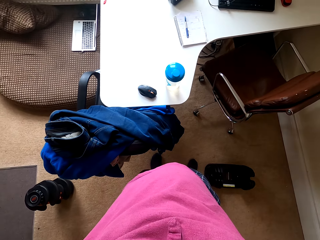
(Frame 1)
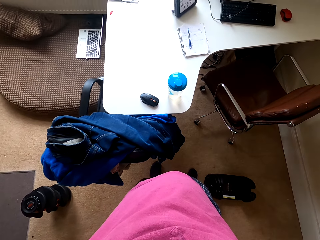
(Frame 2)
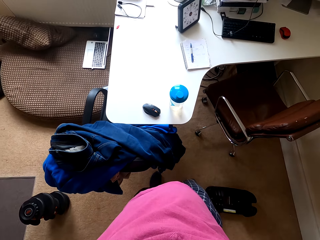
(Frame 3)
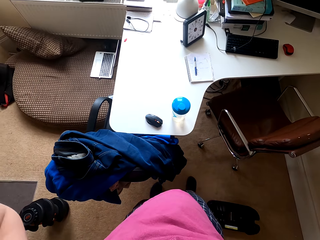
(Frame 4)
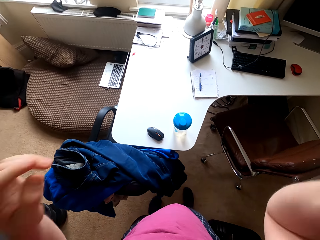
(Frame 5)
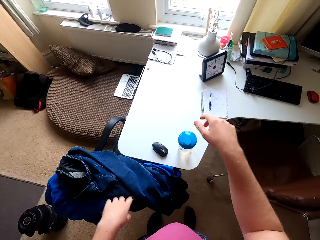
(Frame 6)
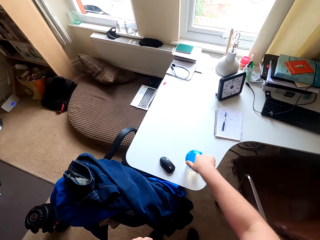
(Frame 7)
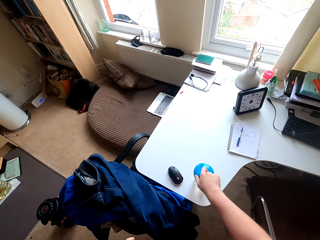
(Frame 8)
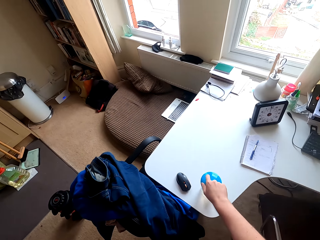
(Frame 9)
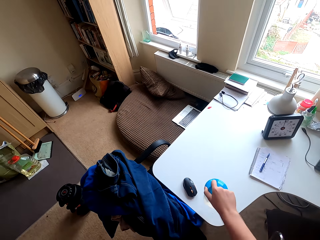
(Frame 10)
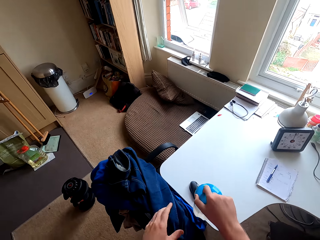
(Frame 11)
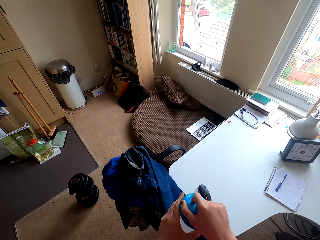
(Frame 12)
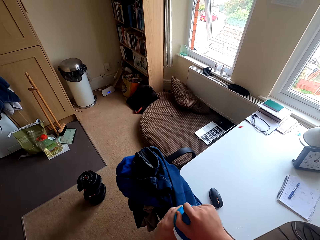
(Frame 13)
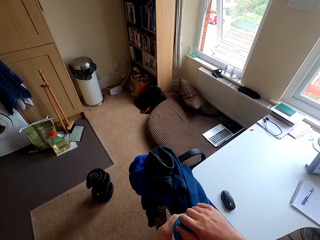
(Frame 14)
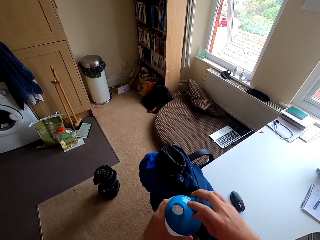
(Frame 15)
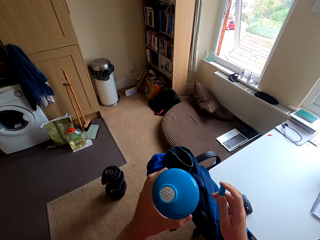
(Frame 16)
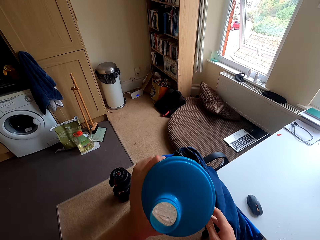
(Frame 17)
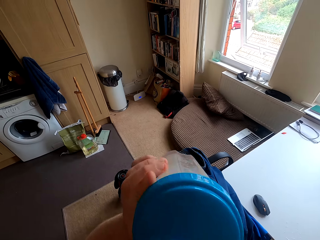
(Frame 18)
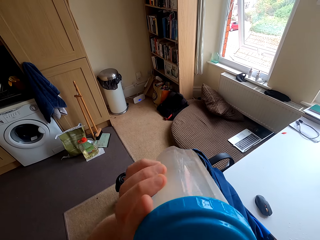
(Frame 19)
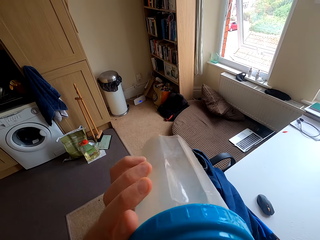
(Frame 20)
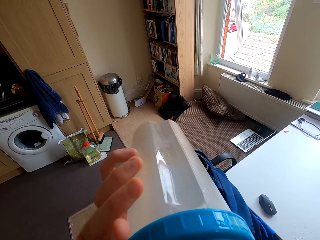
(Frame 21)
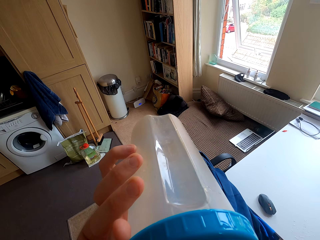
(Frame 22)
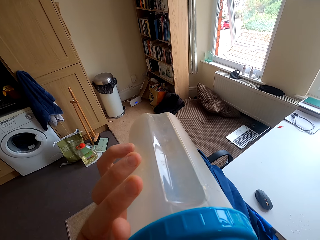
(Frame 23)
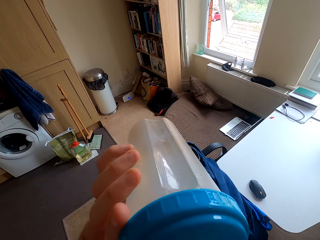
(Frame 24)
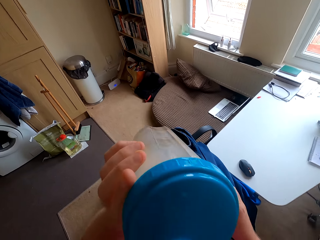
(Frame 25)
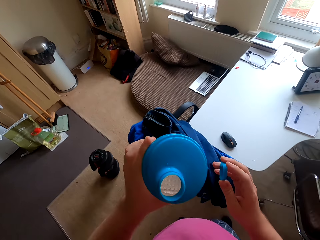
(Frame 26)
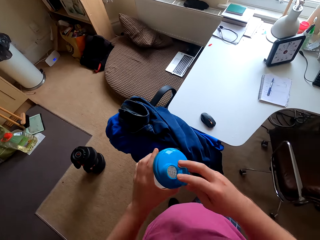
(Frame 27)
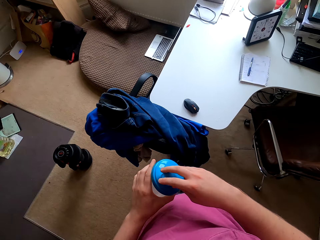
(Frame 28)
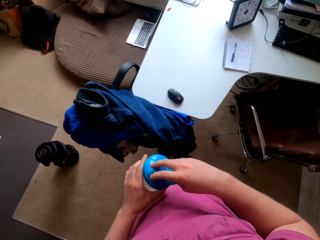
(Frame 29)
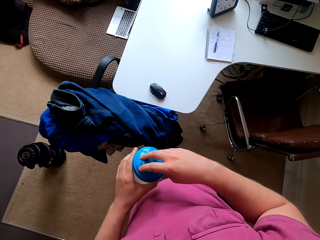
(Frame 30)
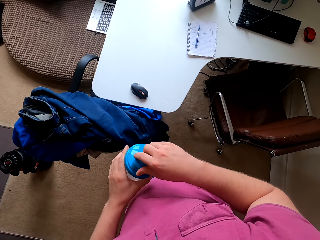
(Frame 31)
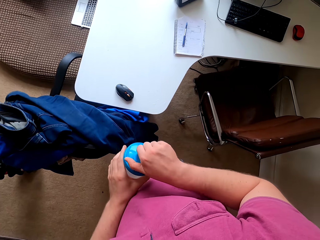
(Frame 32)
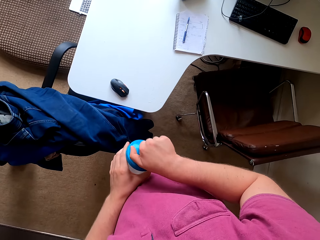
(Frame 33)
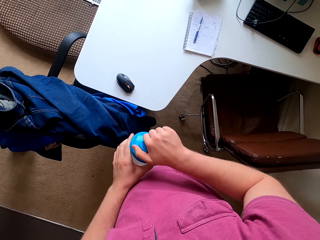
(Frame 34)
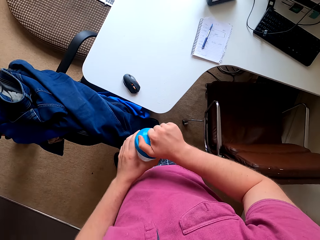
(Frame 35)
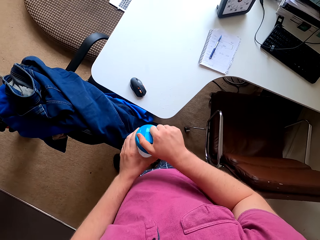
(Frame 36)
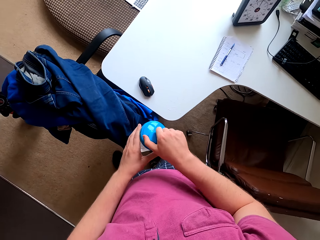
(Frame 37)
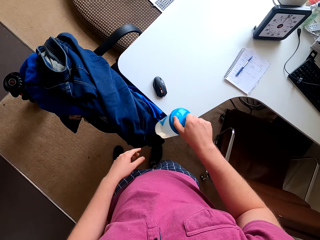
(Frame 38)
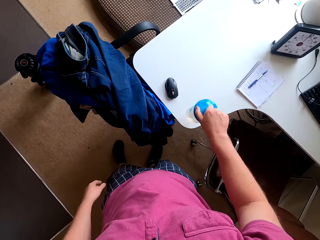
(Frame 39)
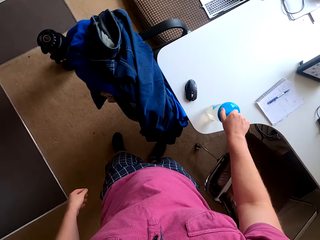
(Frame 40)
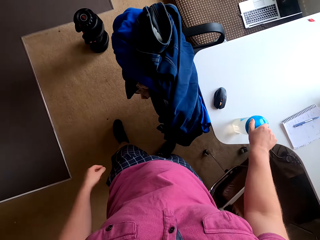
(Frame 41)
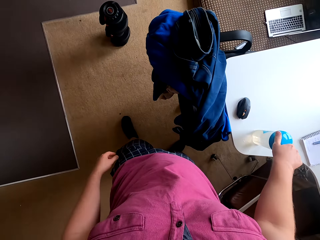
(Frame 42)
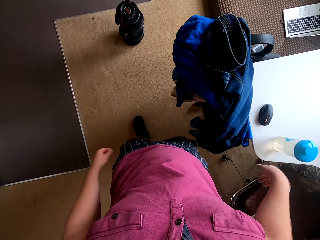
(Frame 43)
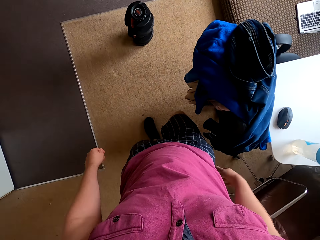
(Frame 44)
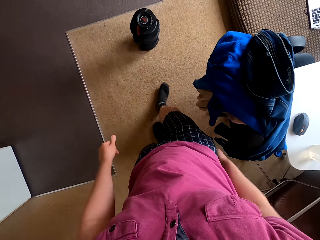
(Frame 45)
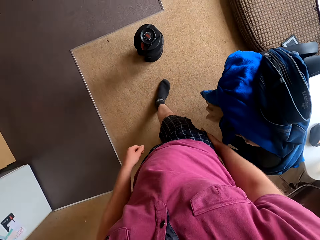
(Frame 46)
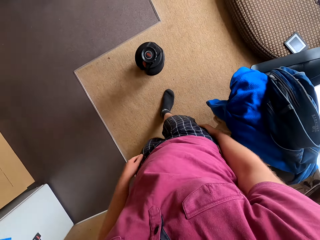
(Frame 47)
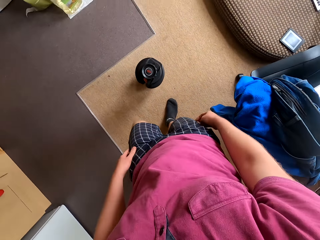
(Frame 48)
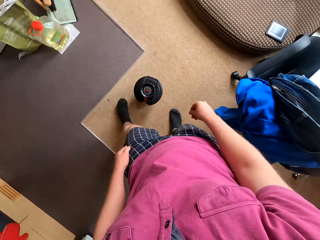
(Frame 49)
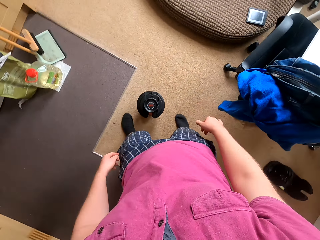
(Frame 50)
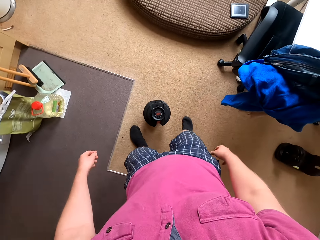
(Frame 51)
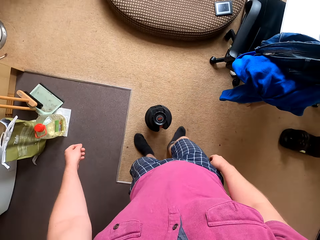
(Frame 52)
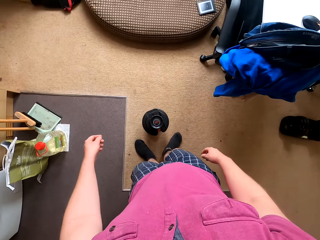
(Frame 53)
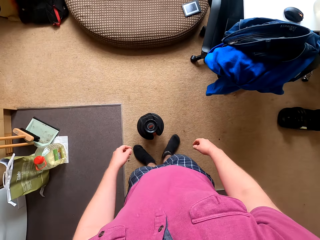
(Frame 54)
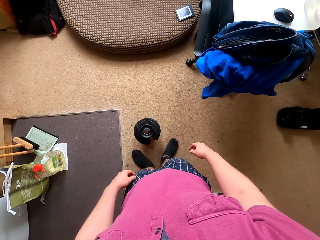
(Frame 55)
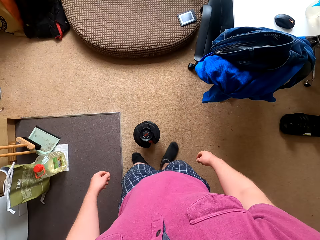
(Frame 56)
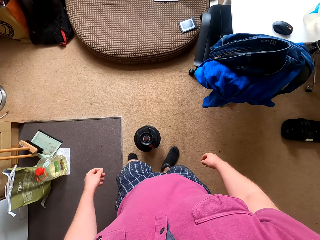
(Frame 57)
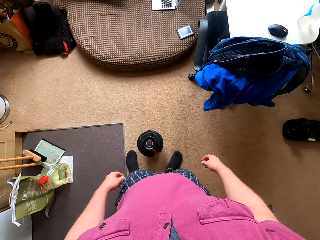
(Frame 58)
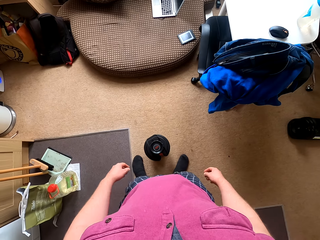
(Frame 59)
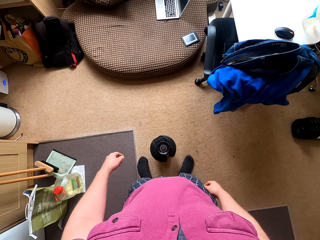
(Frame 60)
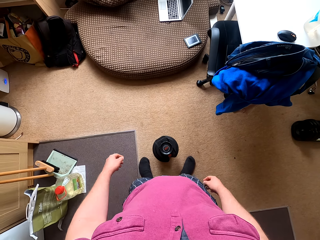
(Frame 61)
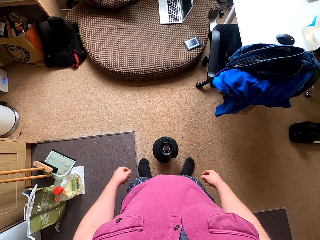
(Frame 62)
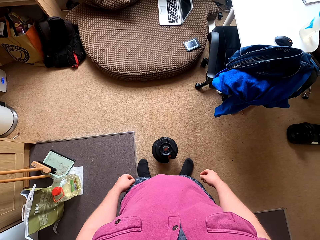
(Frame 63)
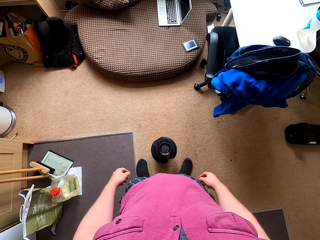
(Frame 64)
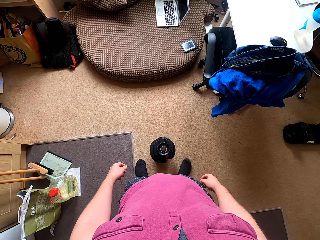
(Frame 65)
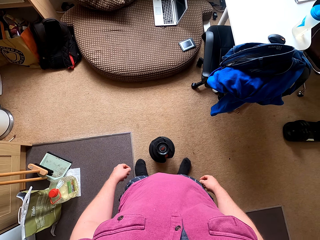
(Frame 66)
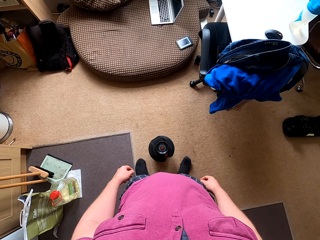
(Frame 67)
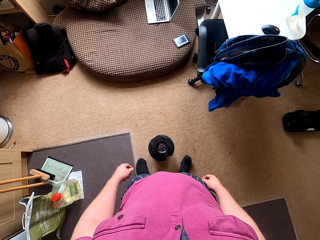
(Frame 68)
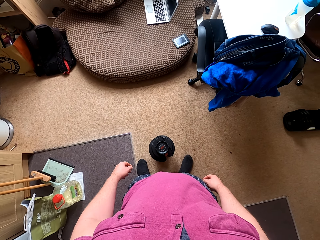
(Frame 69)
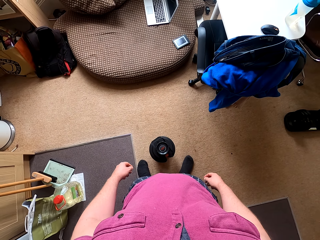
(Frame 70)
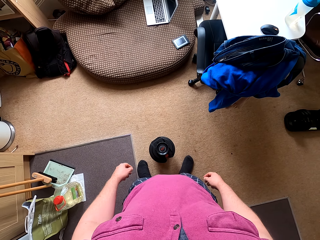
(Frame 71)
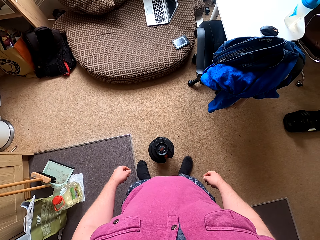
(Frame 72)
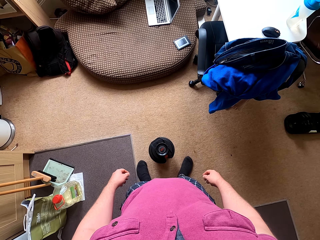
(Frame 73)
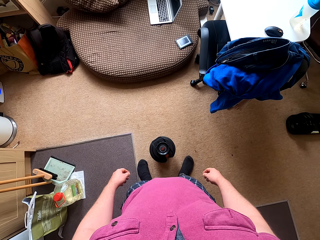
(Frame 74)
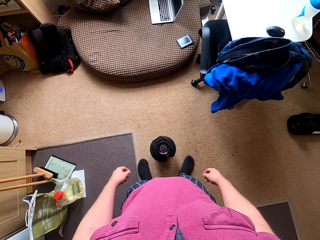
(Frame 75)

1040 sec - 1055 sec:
The camera wearer picks up the water bottle on top of the table. They open the bottle lid. They drink water from the bottle. They close the water bottle. They put the bottle on top of the table. They move towards the dumbbell. They stand in front of the dumbbell.

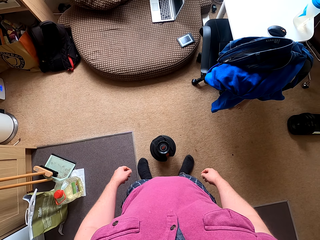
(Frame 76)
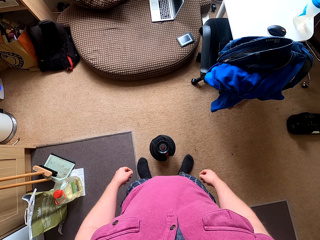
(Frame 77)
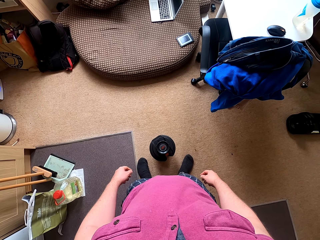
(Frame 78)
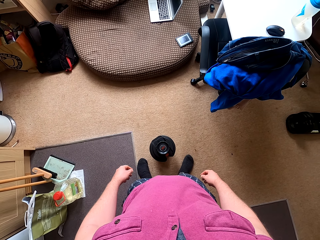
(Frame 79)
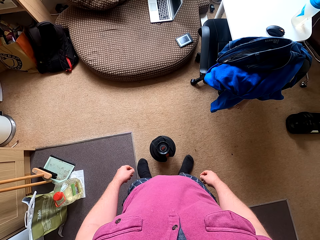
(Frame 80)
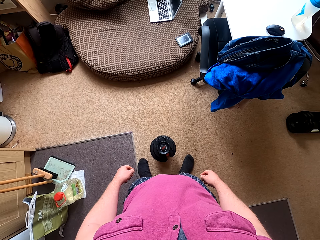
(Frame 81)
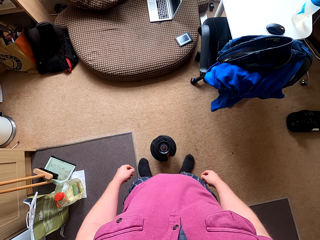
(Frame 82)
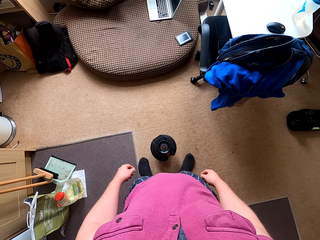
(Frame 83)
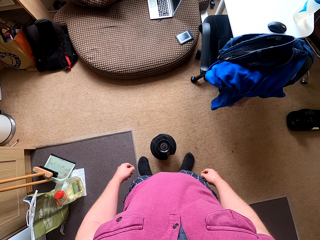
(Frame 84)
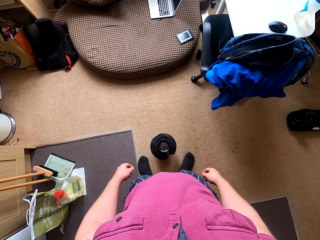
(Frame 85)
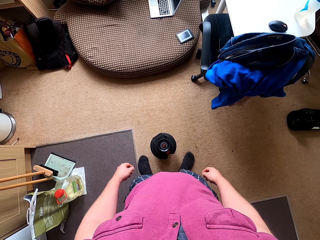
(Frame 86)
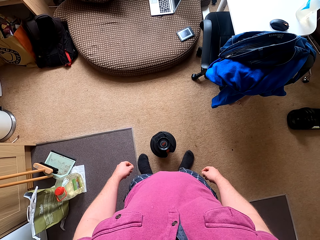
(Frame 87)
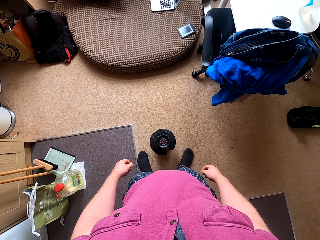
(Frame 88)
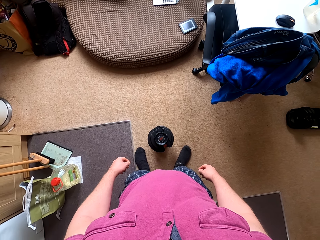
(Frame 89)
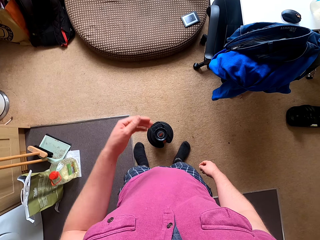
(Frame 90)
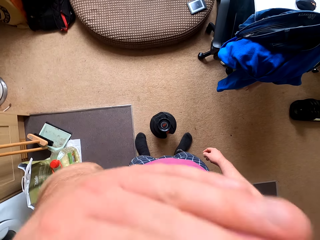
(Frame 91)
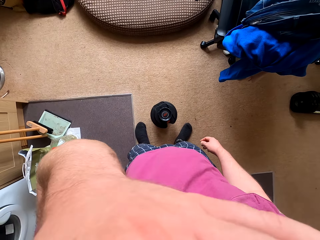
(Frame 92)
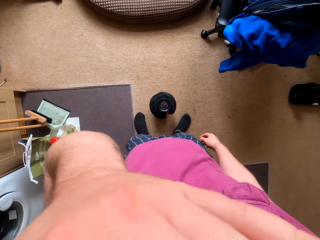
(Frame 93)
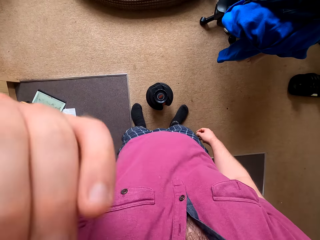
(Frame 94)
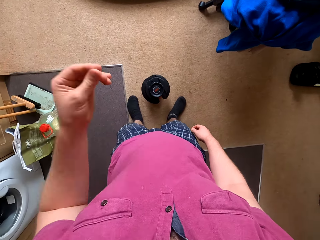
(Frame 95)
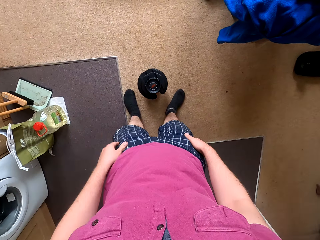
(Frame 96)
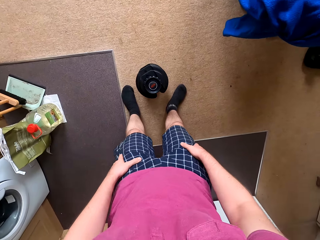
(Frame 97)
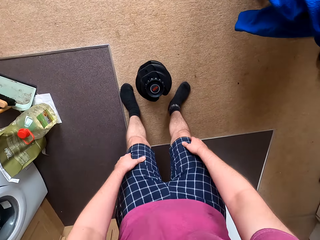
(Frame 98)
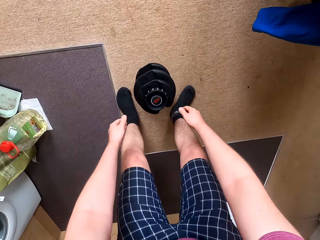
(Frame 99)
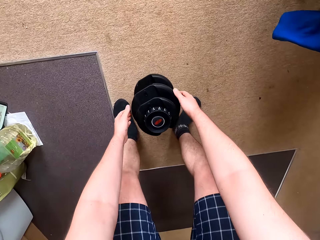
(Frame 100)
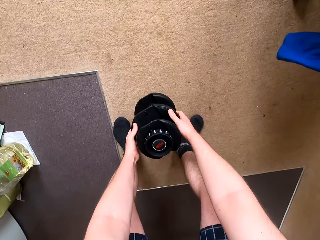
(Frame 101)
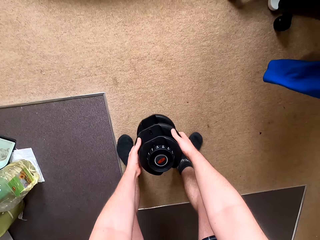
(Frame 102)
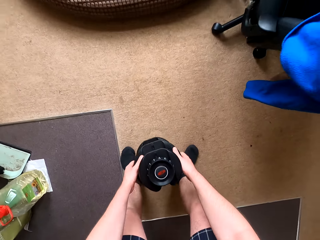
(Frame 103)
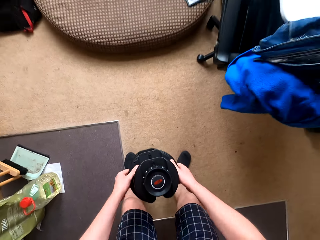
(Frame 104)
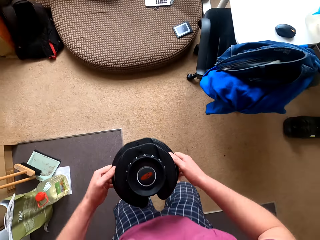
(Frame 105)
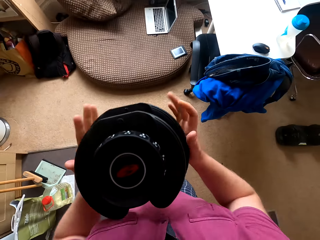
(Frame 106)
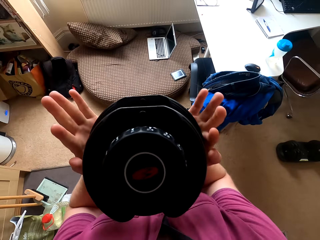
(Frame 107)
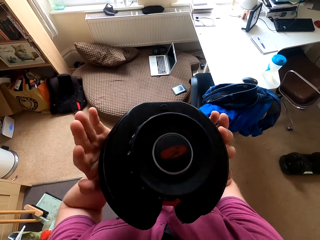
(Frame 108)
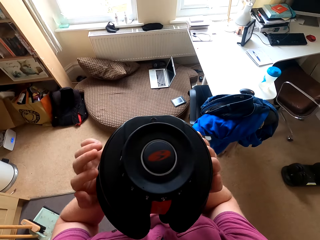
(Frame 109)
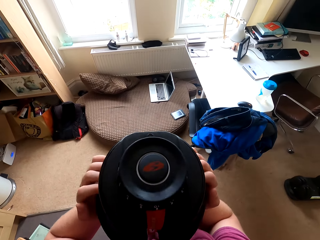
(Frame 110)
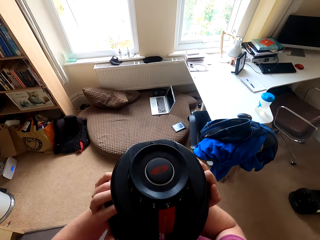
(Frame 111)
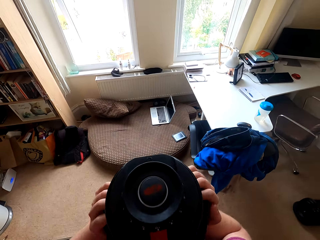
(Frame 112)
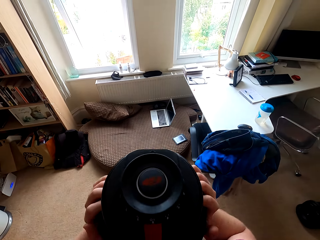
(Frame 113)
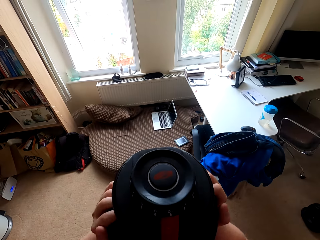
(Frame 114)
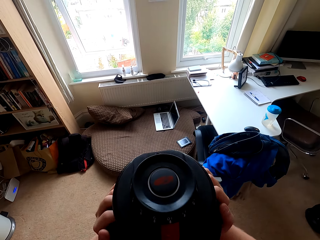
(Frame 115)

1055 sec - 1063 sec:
The camera wearer touches his face. He picks up the dumbbell on top of the carpet. He carries the dumbbell up.
